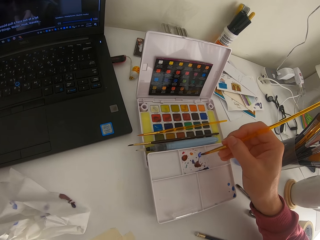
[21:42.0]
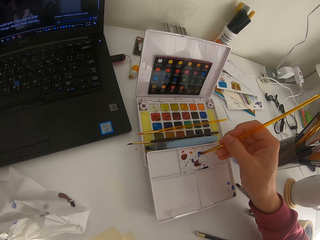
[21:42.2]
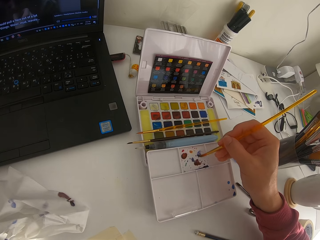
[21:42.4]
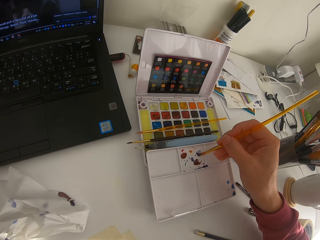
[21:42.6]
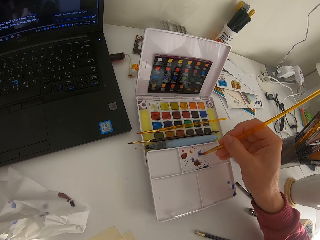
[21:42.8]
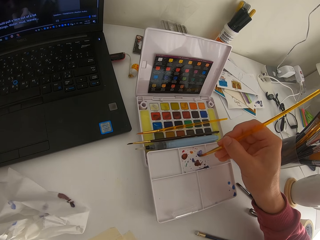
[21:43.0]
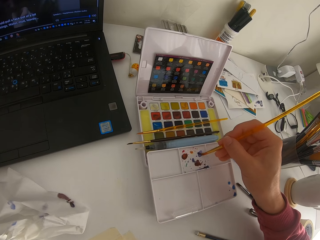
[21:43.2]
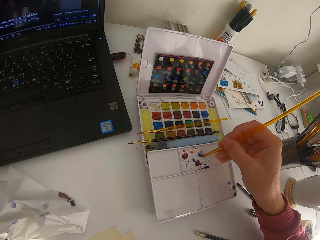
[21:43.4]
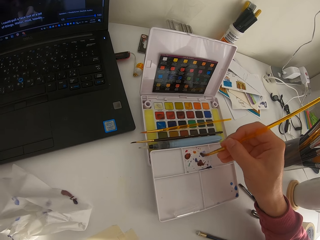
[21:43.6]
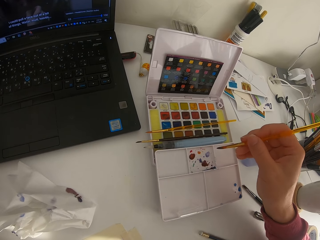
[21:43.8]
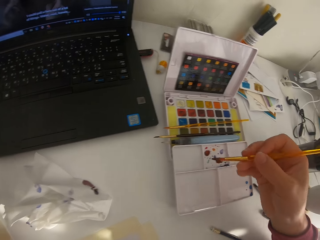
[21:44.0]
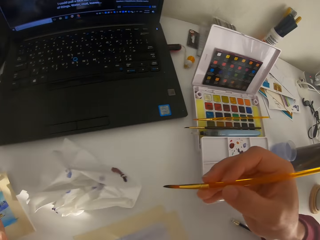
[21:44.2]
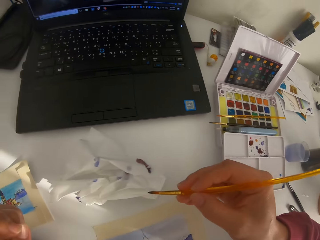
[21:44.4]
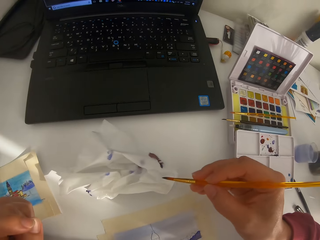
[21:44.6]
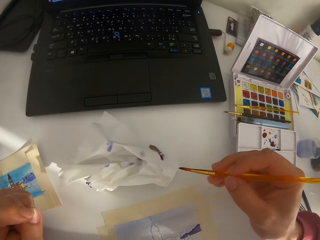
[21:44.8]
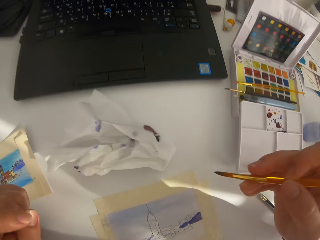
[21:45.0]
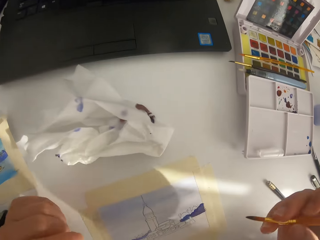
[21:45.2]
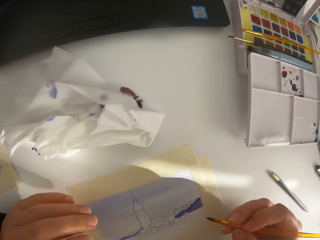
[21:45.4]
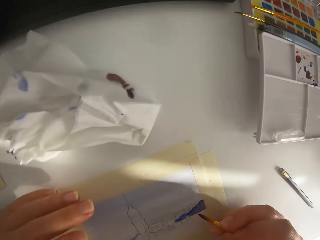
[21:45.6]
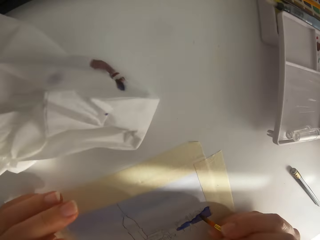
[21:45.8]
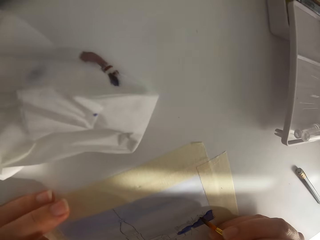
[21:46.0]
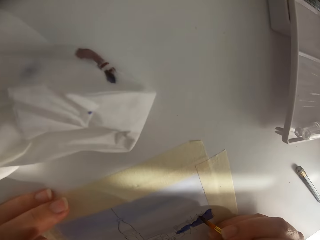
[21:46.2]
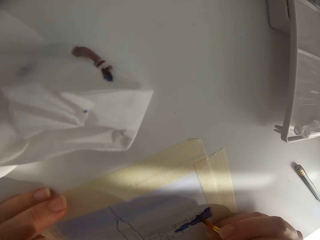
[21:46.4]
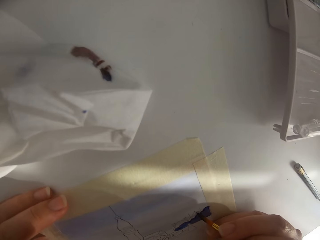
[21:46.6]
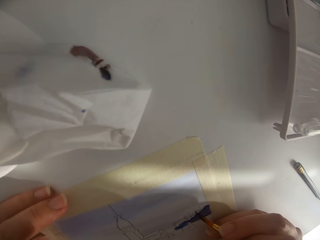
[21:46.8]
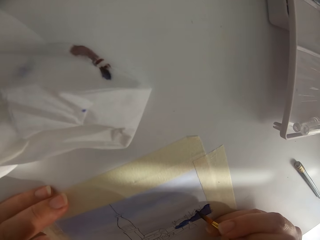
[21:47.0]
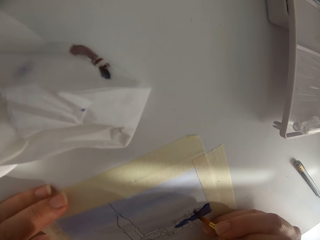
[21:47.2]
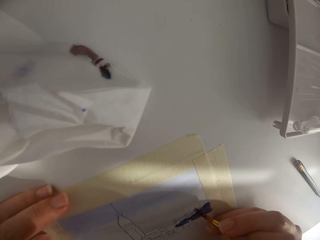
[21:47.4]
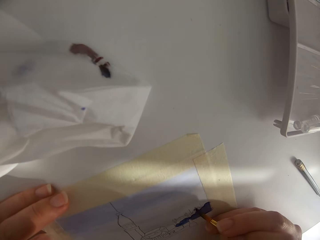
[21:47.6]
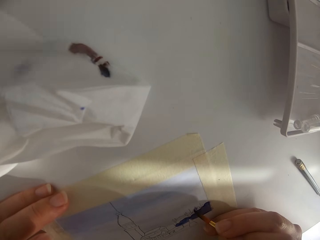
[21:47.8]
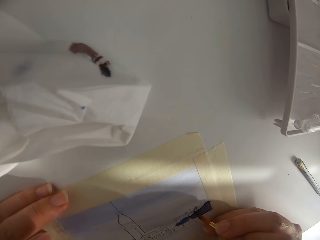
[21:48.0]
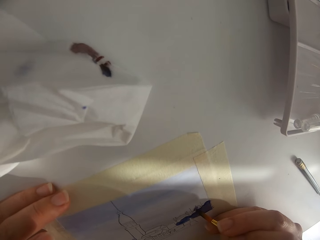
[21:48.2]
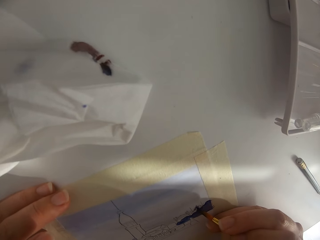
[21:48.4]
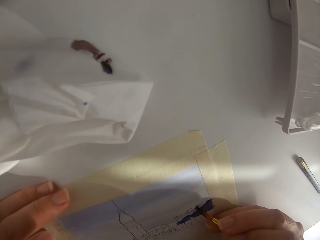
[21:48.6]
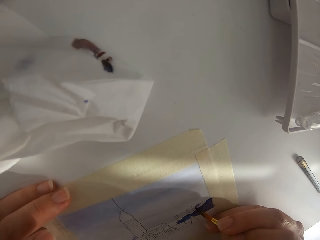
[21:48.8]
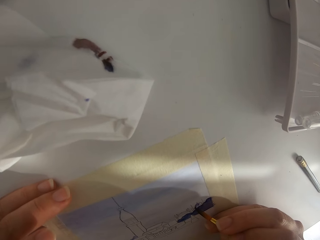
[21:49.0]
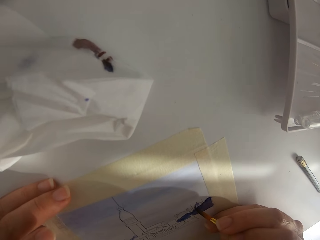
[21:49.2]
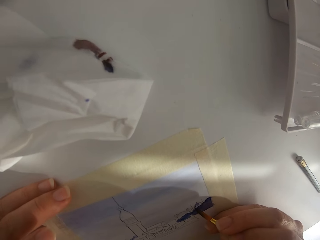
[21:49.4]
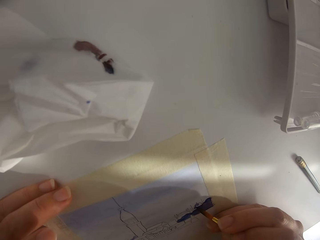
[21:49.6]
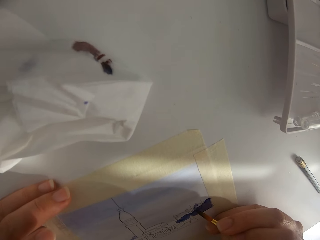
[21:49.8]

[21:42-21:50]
The camera wearer mixes paint on the palette. They touch on the paint with tissue paper.

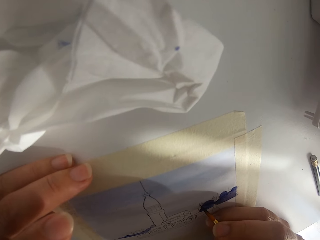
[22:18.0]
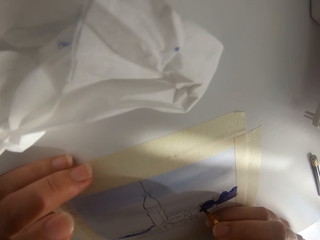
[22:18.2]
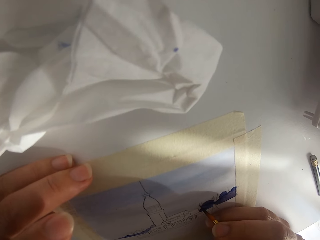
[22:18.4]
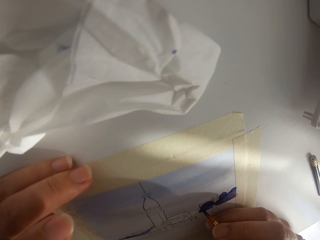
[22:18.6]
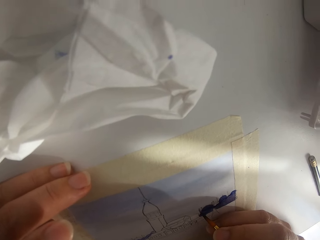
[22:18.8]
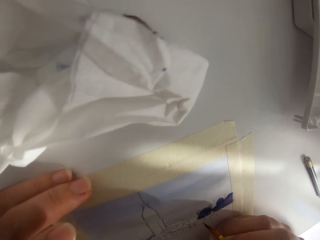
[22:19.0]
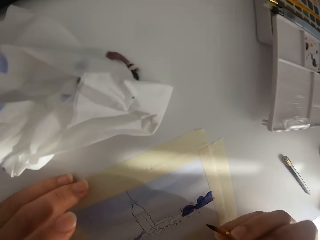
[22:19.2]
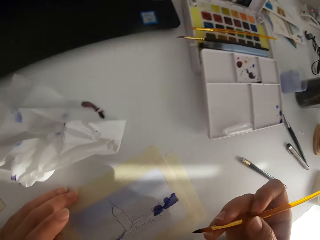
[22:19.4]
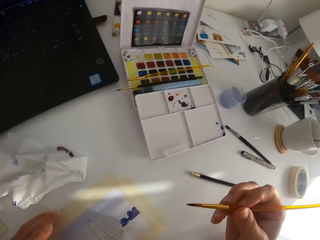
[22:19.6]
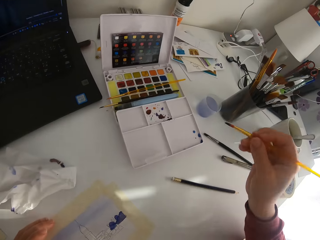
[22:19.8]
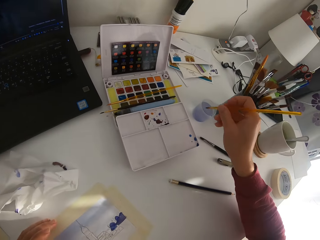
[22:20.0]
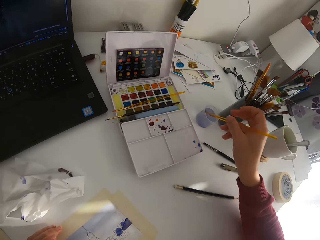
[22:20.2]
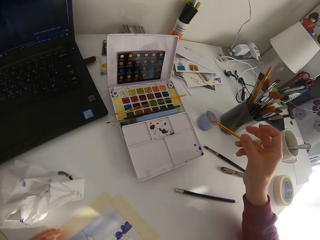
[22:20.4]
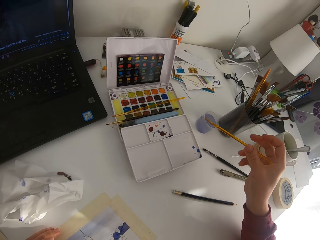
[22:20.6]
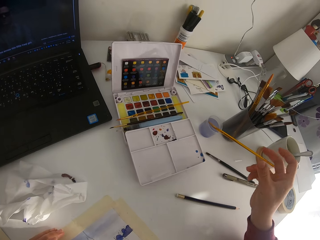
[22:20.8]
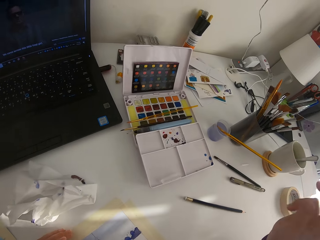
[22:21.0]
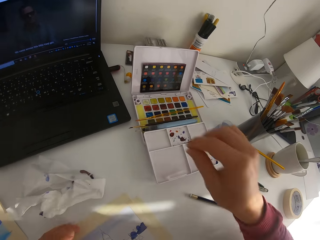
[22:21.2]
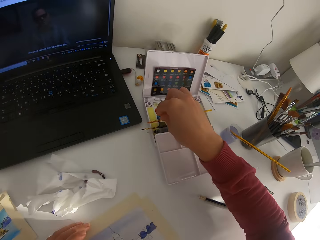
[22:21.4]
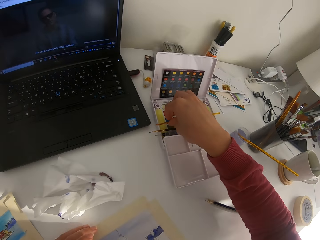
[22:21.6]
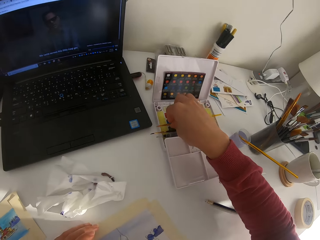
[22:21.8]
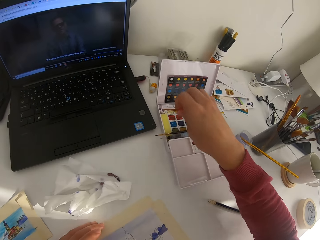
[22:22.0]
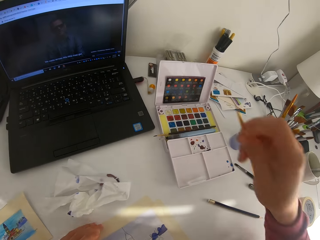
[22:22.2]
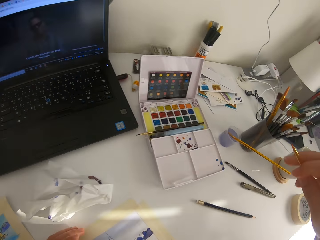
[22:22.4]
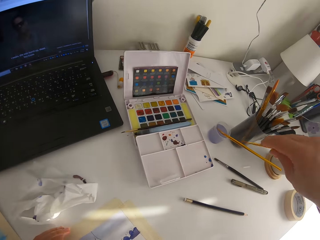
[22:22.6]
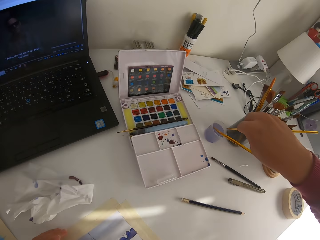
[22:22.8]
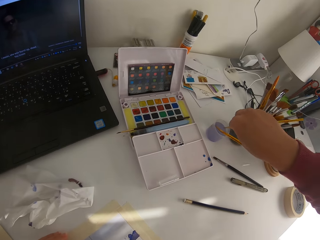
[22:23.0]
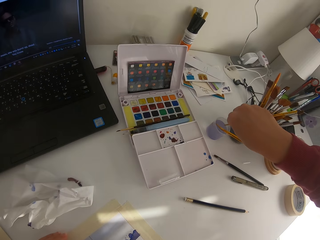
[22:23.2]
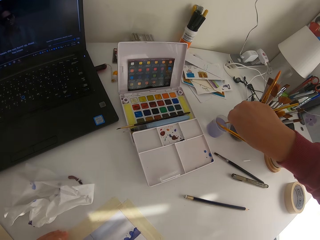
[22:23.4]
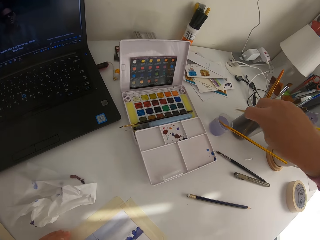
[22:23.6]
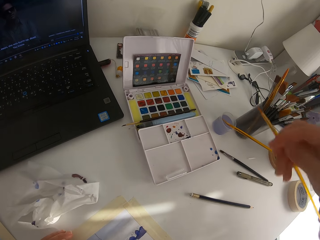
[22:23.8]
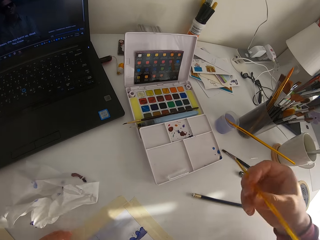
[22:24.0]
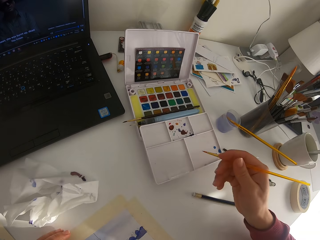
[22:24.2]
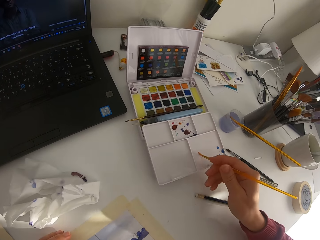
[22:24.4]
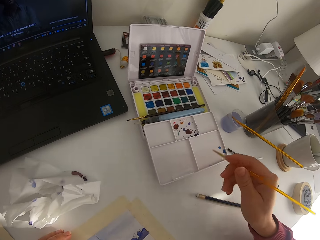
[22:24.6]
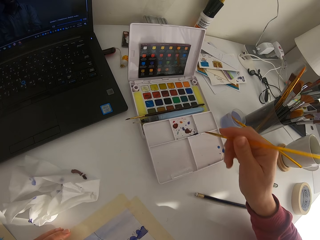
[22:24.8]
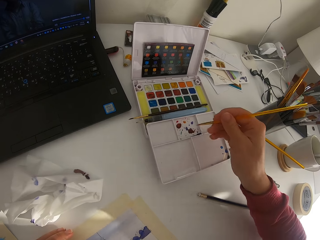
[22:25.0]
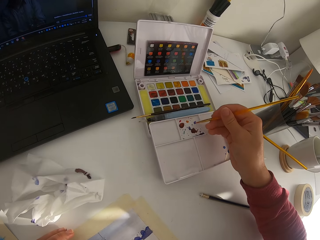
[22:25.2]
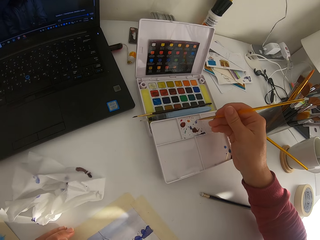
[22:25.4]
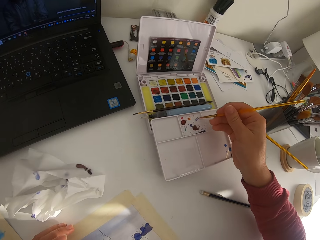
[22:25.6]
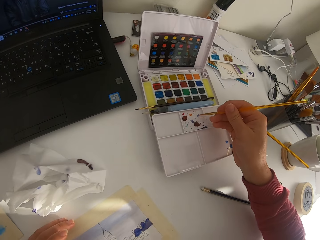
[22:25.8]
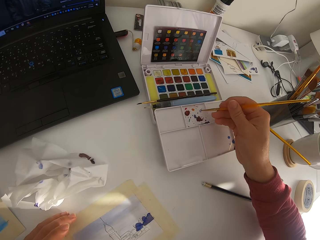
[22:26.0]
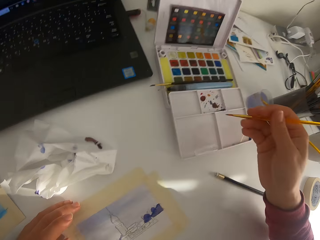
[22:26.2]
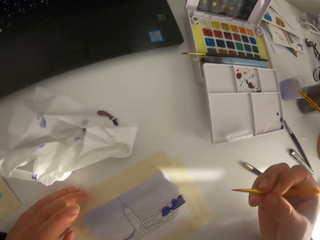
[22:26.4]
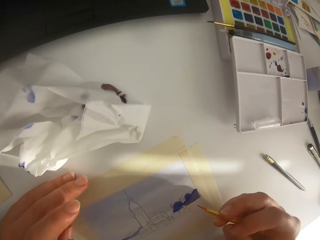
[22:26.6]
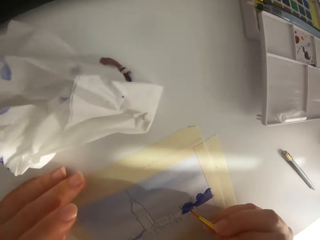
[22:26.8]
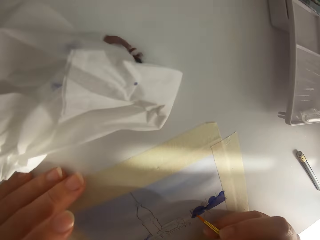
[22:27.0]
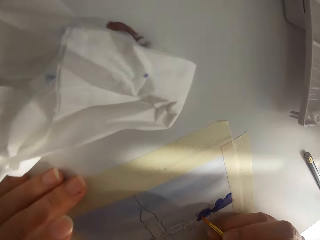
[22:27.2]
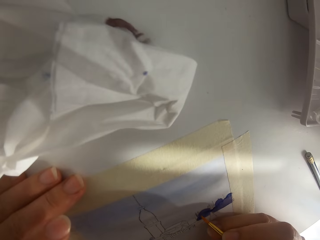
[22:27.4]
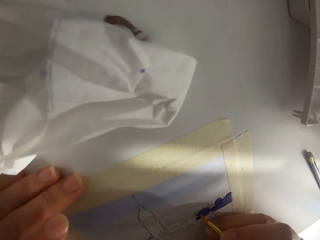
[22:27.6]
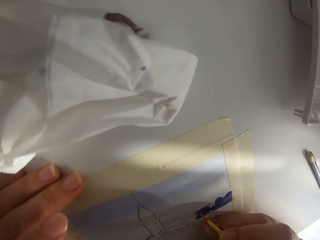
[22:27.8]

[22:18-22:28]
The camera wearer paints on paper. They put the paint brush in water. They pick up a brush on solid watercolor. They dip the paint brush in water. They wipe the paint brush on a palette. They touch the paint brush on the paint mix.

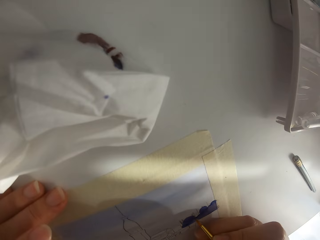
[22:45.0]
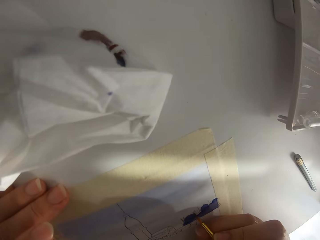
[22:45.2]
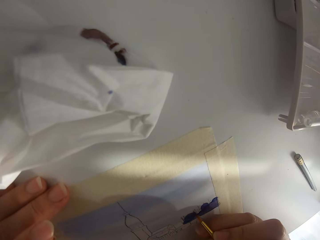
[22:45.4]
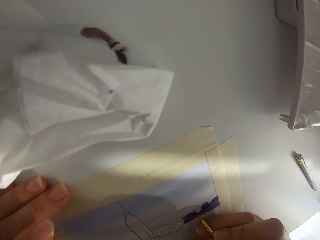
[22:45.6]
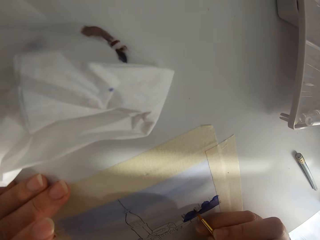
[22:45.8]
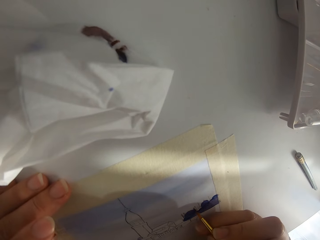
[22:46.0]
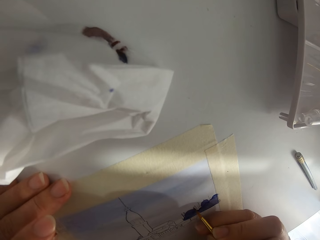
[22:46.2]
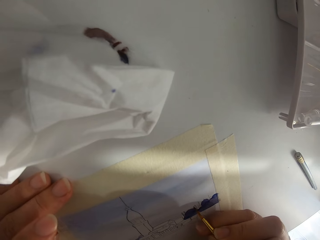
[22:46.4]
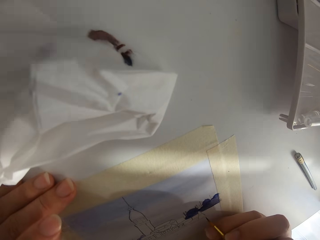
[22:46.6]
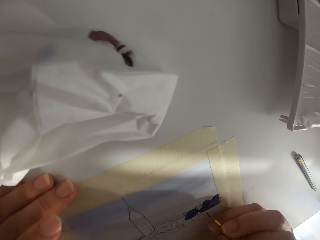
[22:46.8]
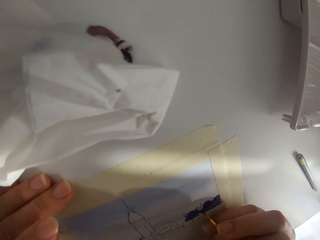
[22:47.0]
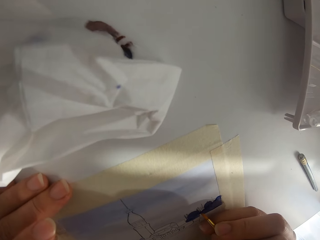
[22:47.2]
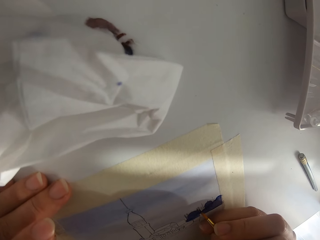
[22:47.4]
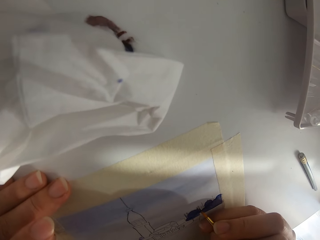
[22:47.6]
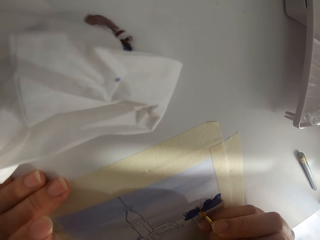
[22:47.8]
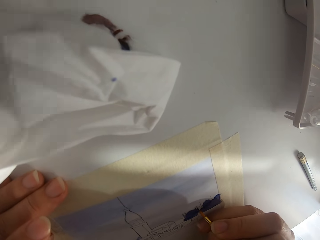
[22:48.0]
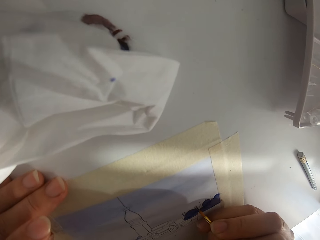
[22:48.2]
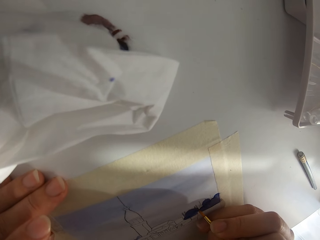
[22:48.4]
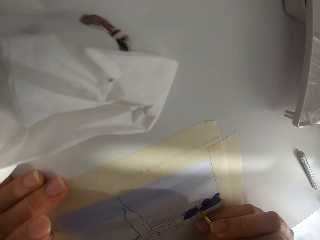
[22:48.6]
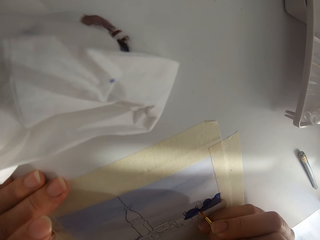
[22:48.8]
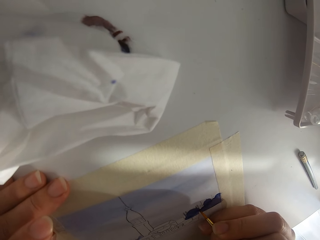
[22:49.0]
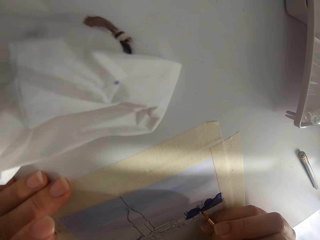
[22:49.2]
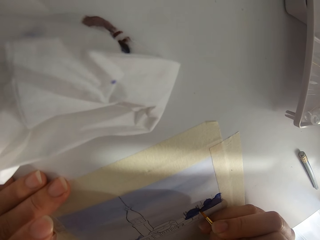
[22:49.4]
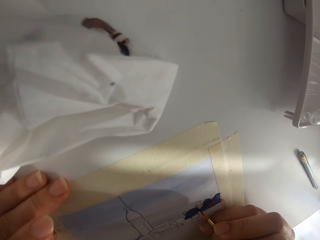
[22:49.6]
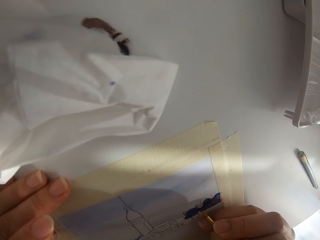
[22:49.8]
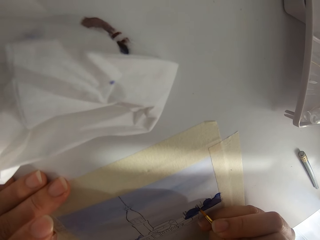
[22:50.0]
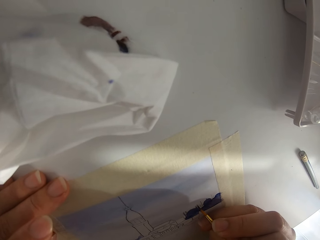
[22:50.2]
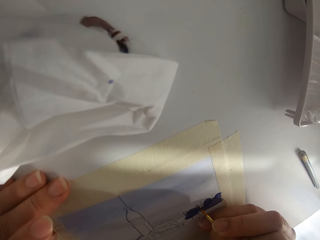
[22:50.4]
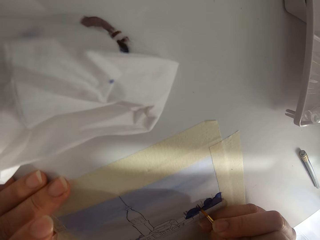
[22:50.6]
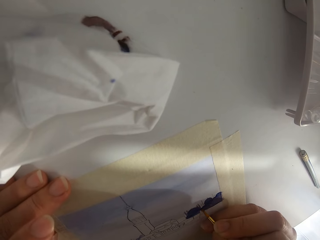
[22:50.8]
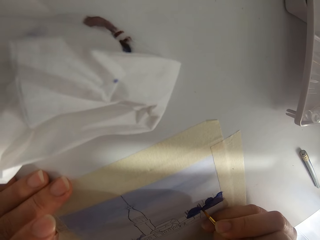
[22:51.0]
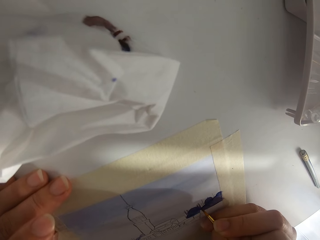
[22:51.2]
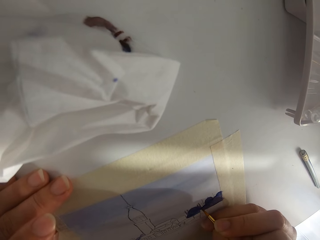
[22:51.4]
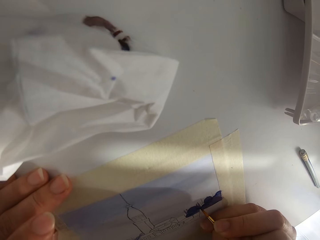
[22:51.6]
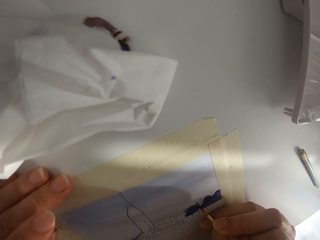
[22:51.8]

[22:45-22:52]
The camera wearer is watching his laptop.
